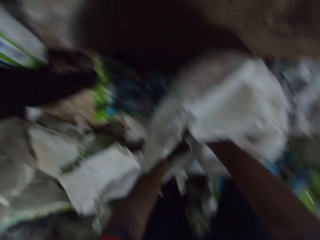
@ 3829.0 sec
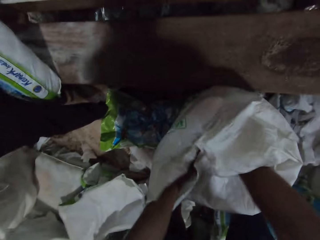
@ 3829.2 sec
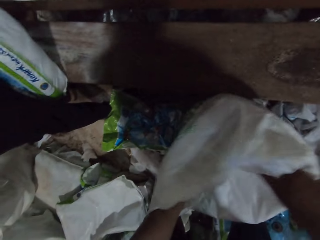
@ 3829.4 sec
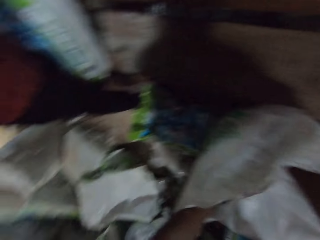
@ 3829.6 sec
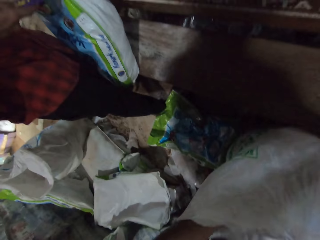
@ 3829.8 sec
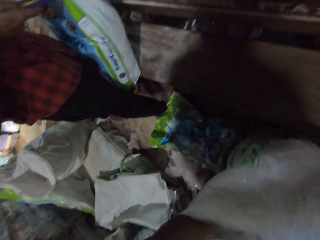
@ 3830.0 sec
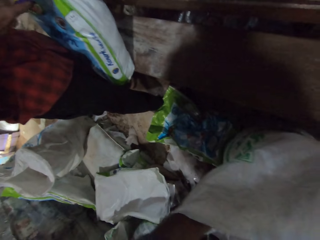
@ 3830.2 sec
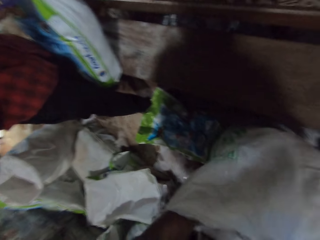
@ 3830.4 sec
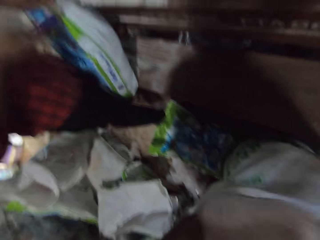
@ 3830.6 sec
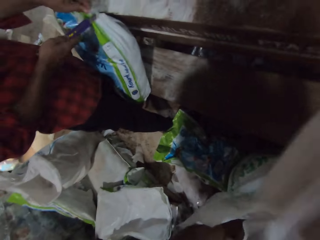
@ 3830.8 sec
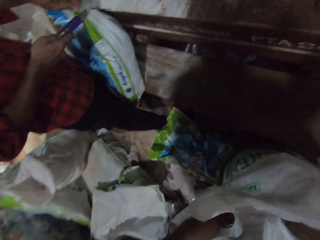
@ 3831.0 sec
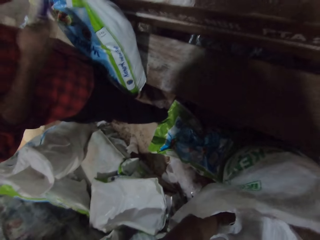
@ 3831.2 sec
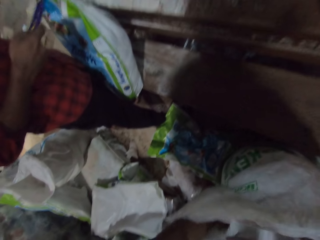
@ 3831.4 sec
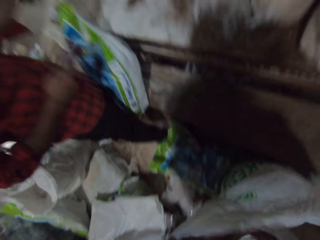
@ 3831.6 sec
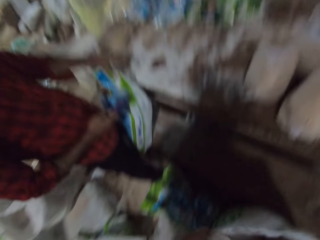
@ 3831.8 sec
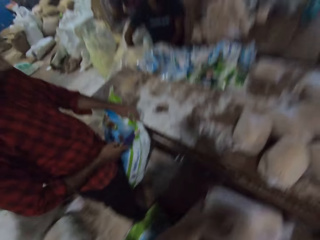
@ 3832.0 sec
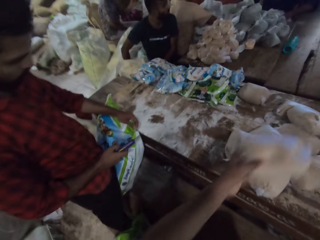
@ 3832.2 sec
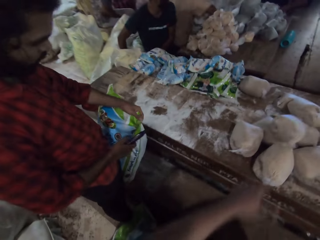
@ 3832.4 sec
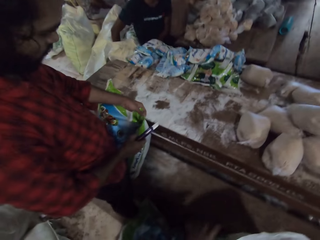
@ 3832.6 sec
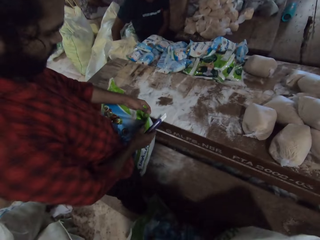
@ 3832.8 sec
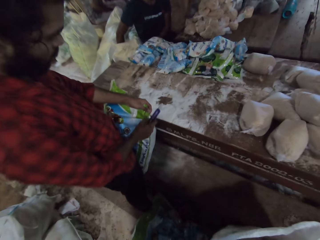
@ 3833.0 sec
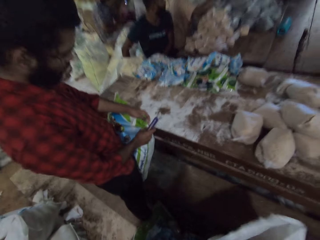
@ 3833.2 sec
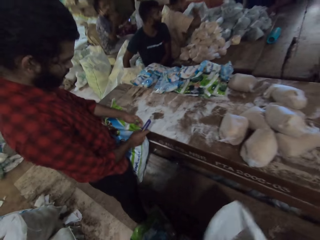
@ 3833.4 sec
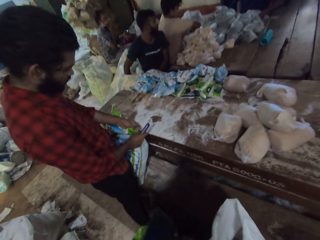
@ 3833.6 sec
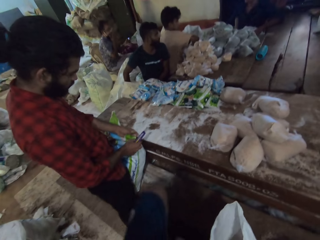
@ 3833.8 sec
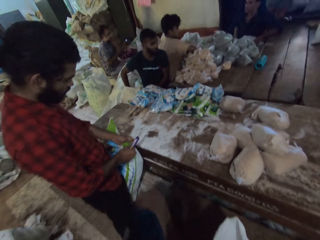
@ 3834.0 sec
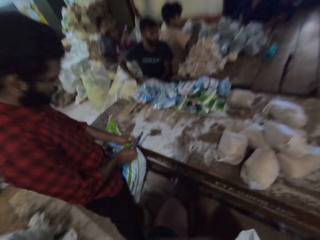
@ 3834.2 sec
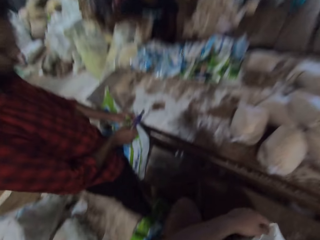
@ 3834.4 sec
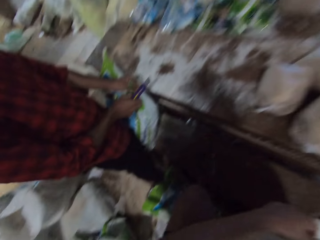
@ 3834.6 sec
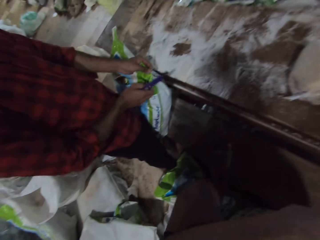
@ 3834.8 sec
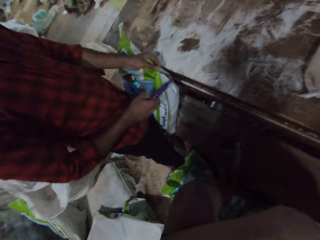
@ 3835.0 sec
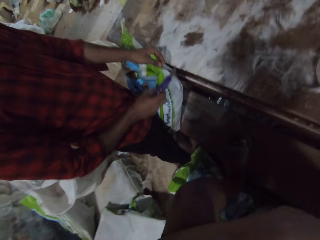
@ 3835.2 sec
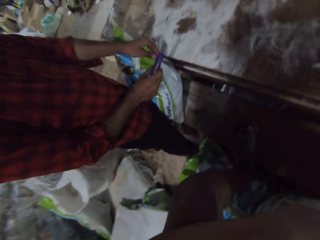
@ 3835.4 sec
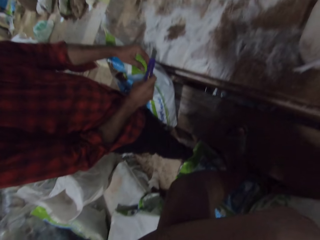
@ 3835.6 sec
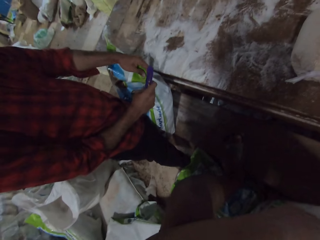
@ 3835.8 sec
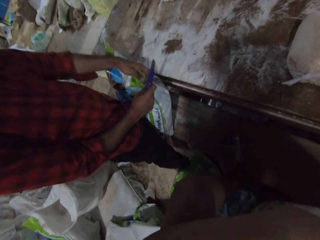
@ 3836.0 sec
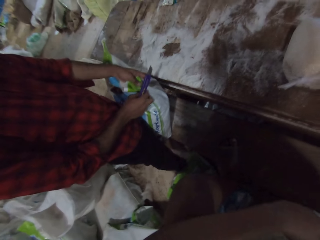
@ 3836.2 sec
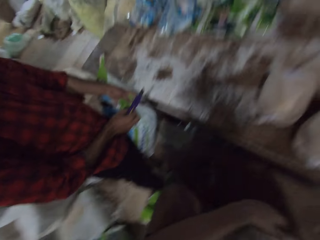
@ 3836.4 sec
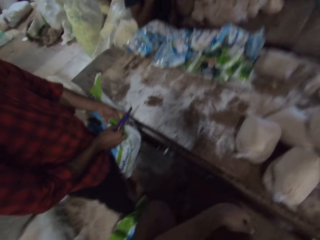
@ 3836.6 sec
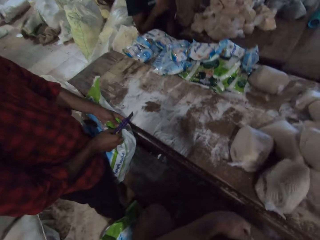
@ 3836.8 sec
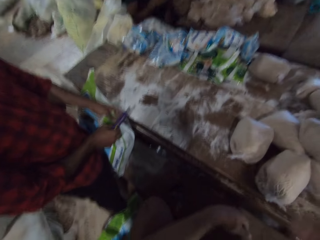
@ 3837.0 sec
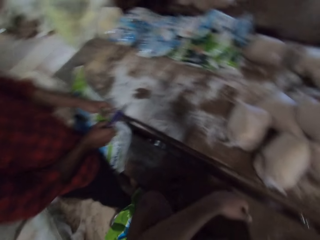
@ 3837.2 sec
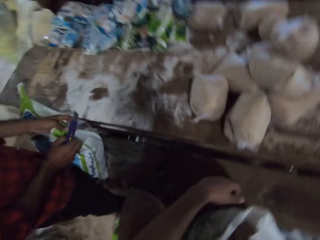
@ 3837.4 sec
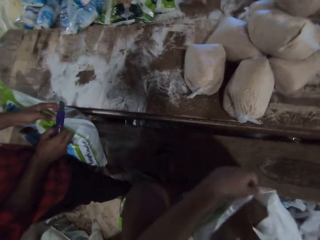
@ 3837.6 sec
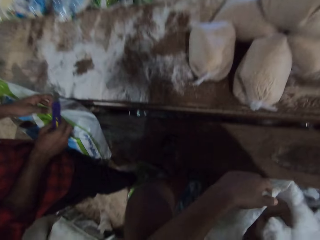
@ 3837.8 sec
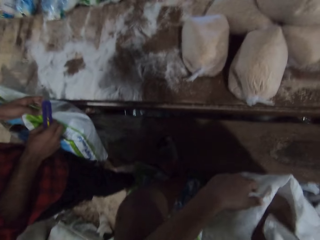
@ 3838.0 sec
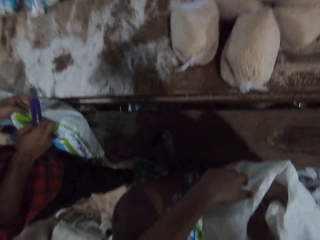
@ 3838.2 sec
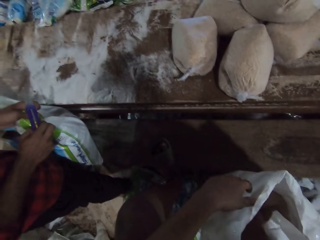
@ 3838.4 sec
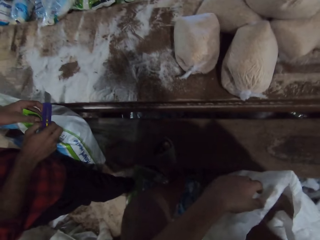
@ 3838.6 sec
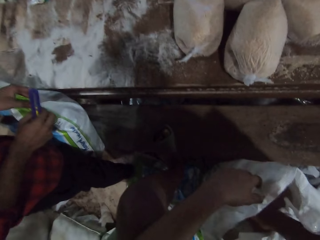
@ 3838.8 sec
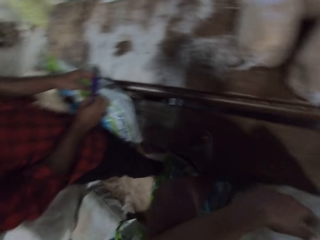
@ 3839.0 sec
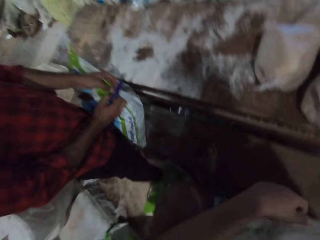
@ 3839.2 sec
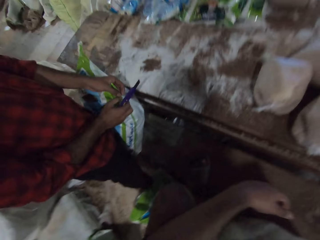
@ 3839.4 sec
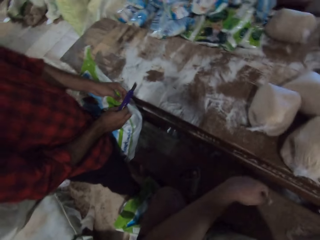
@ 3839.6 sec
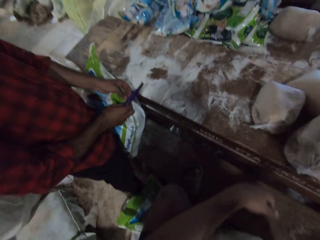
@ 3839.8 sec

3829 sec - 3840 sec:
A man opens a bag with a knife in his right hand. The camera wearer picks out a bag of wheat from the bag with his right hand. He converses with the man. He drops the bag of wheat on the table with his left hand. He holds the bag with his left hand. He removes wheat from the sack. He removes wheat from the sack again.

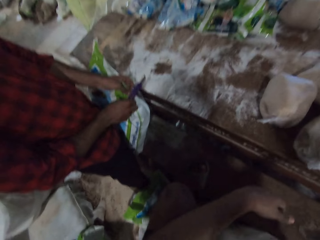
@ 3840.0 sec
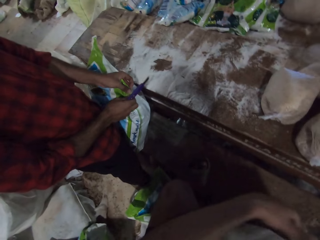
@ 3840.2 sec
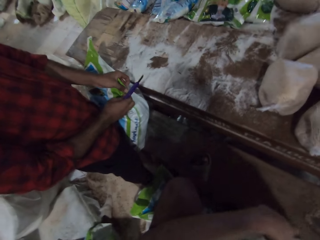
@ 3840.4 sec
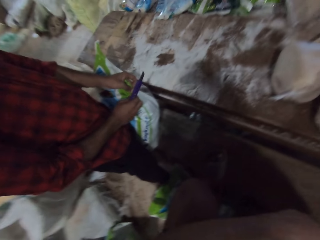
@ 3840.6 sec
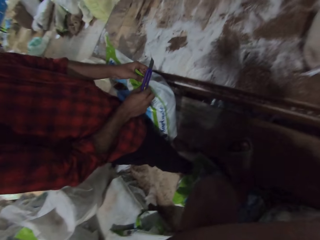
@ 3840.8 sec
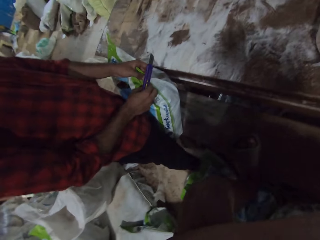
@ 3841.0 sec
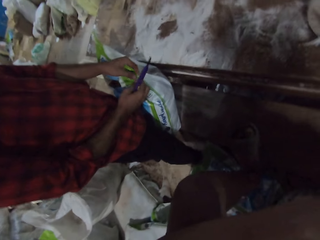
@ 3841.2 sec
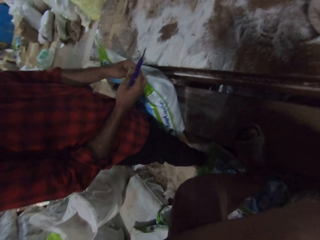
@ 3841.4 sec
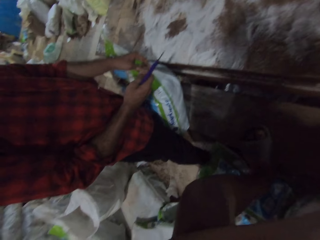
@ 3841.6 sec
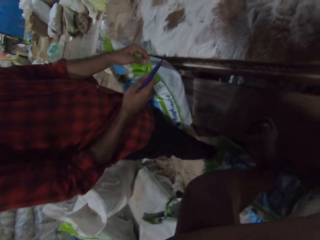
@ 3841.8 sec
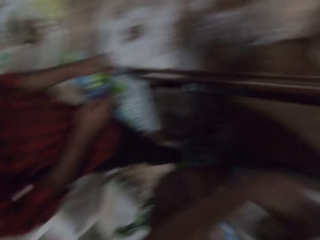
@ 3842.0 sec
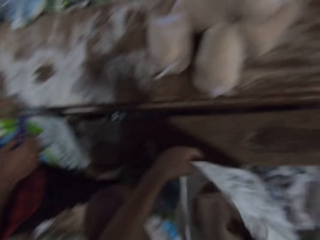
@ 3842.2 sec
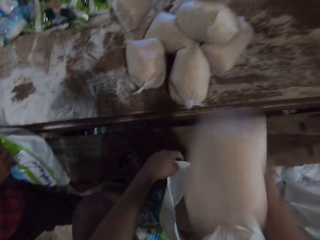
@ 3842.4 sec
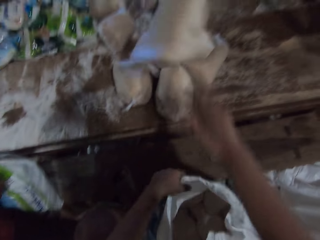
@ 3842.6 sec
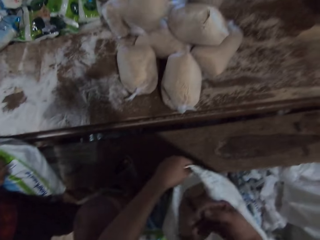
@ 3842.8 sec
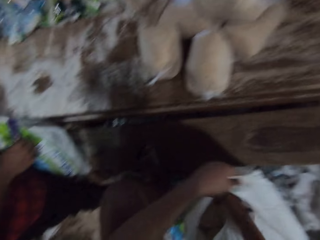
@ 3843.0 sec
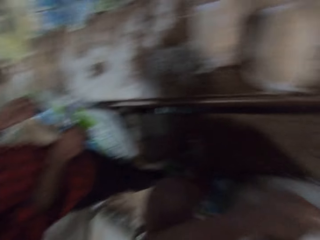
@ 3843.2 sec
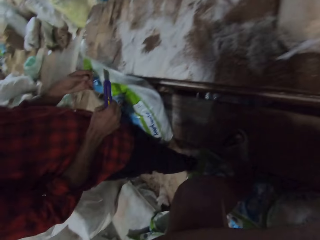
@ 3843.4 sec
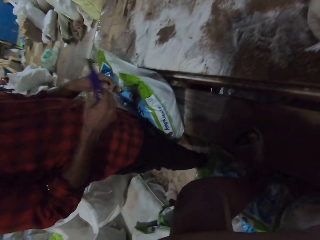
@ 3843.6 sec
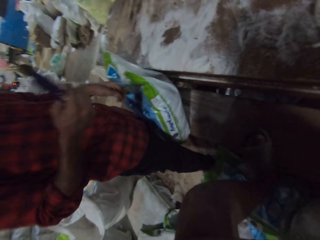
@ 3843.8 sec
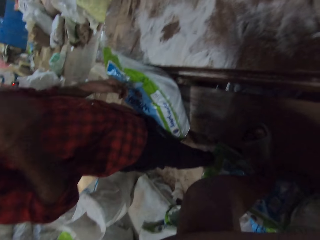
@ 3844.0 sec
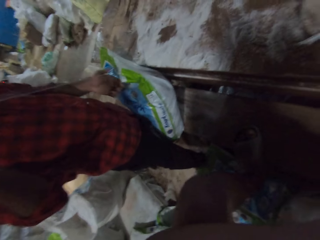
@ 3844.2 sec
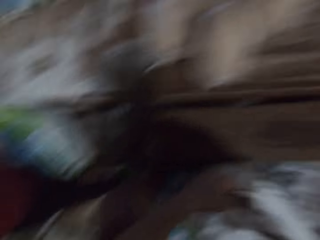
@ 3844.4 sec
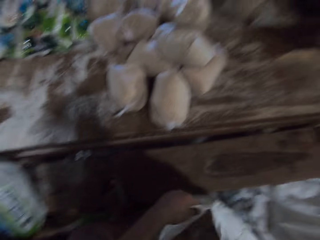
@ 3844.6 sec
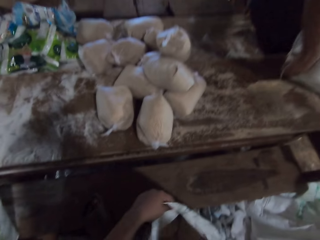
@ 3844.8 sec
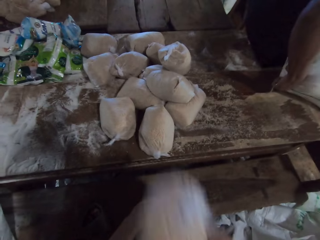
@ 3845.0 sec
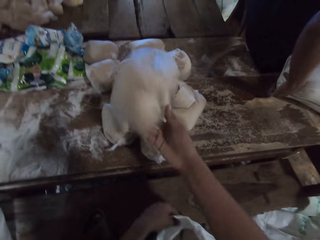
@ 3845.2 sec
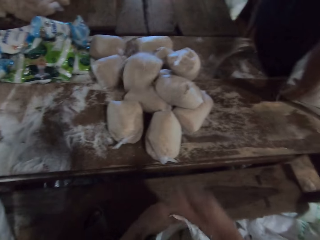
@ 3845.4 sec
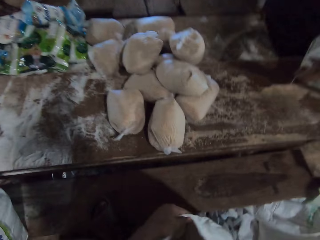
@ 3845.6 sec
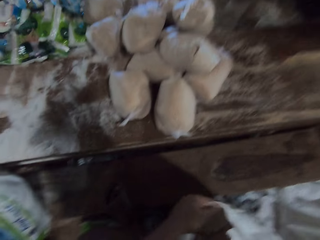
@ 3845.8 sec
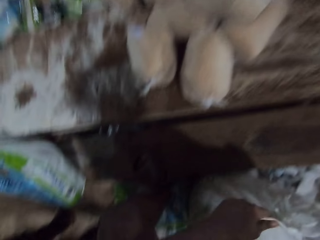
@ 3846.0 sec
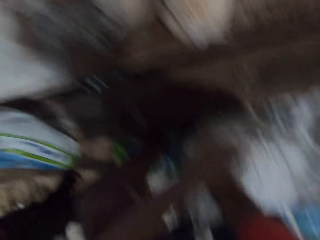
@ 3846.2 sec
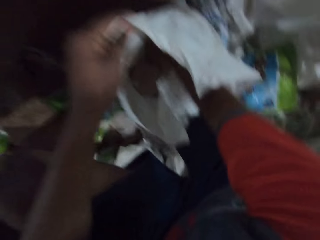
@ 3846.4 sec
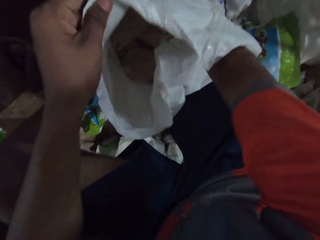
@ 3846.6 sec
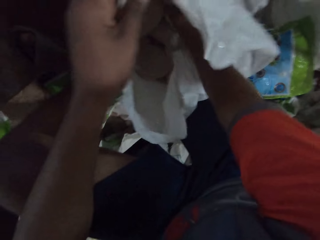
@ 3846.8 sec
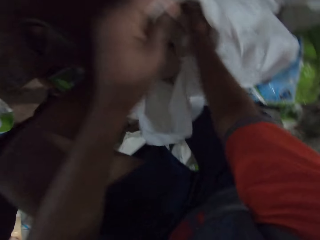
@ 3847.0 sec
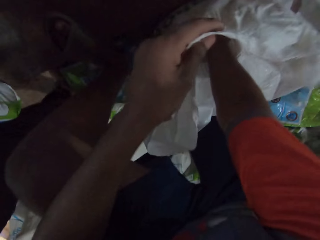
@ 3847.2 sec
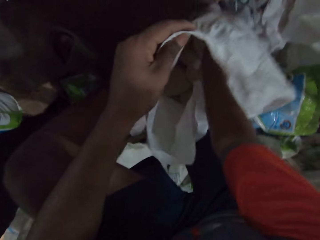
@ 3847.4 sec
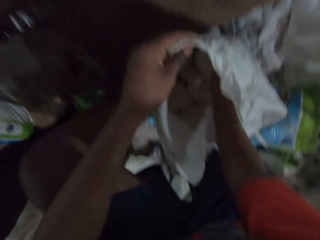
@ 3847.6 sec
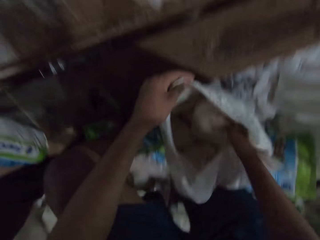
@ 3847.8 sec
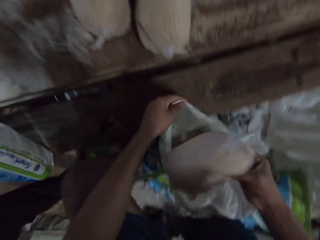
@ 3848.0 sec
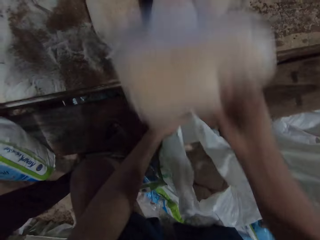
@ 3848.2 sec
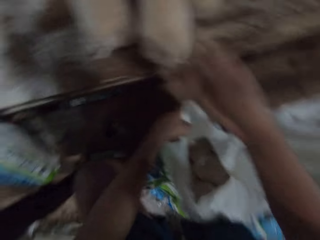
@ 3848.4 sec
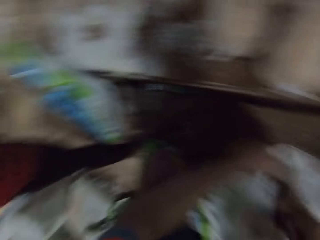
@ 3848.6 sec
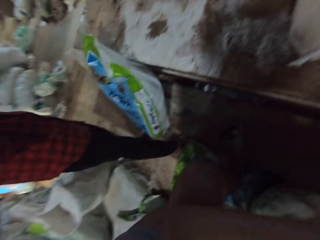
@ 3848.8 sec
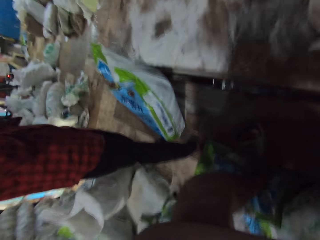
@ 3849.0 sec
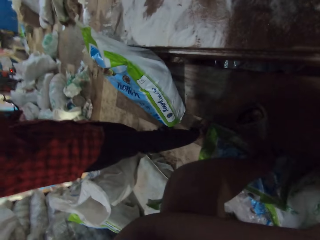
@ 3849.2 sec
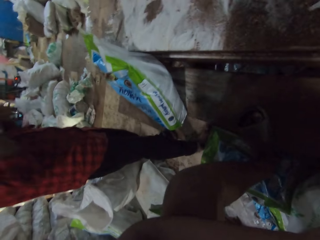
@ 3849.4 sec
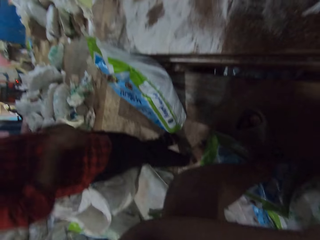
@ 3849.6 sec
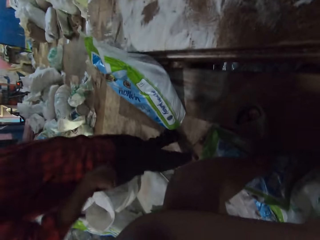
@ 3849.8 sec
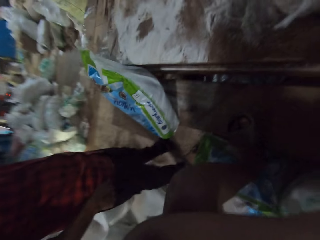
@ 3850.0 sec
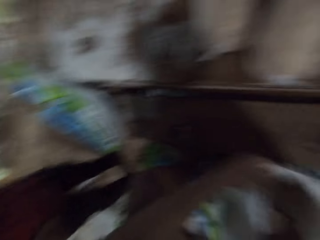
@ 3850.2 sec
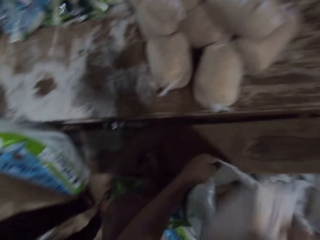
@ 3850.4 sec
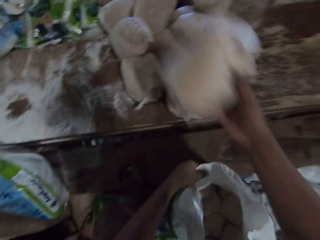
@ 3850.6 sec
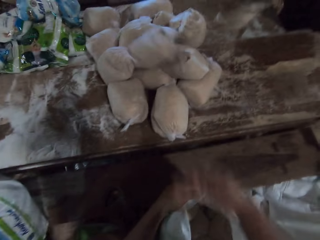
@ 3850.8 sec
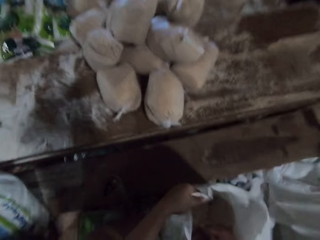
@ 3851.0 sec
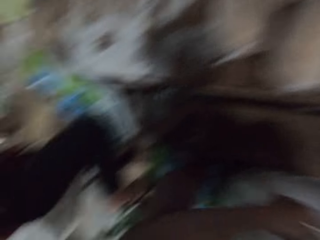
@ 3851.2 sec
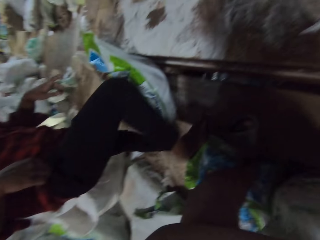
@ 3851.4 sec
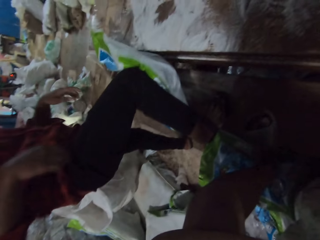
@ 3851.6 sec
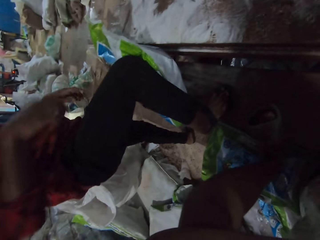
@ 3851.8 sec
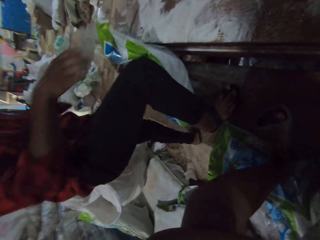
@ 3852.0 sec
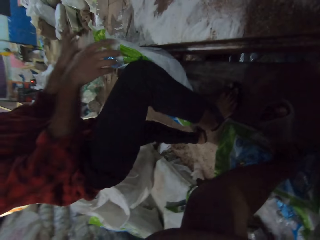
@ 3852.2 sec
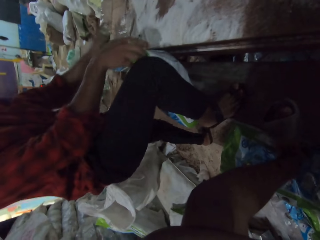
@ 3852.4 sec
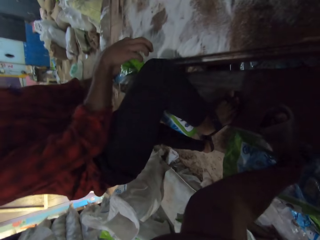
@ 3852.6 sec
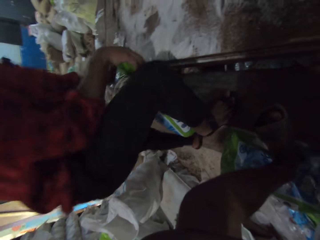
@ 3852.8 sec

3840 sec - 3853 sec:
The camera wearer picks out a bag of wheat from the bag with his right hand. He drops the bag of wheat on the table with his right hand. He drops a bag of wheat on the table with his right hand. He picks out a bag of wheat from the bag with his right hand. He drops the bag of wheat on the table with his right hand. He drops a bag of wheat on the table with his right hand. A man places his right leg on the table.
